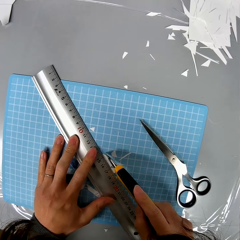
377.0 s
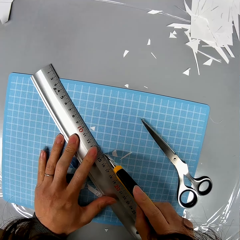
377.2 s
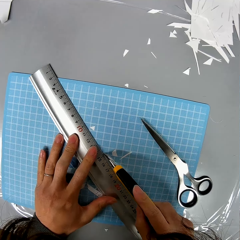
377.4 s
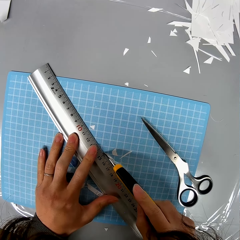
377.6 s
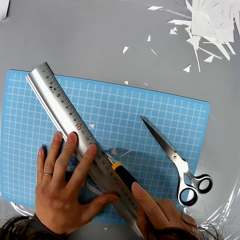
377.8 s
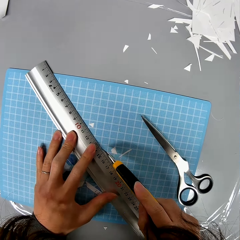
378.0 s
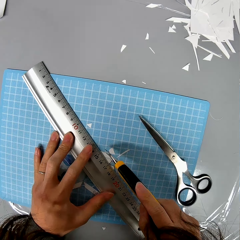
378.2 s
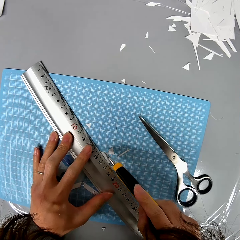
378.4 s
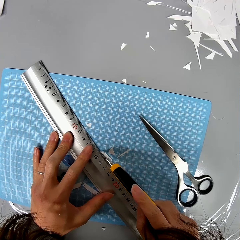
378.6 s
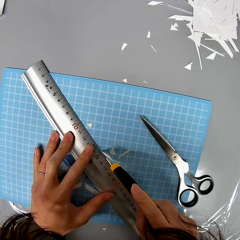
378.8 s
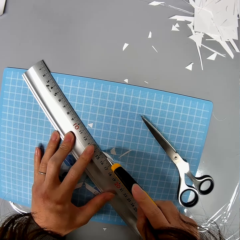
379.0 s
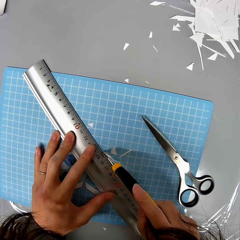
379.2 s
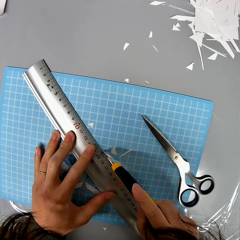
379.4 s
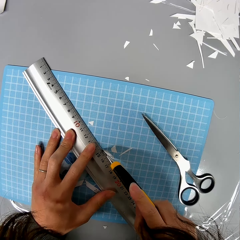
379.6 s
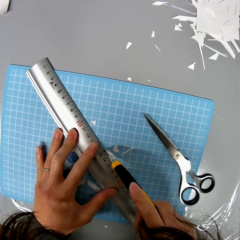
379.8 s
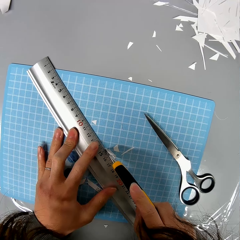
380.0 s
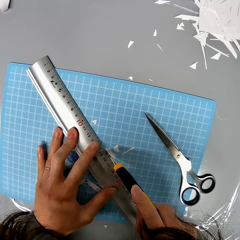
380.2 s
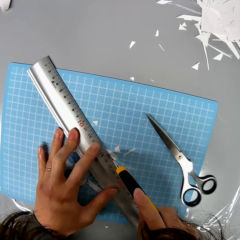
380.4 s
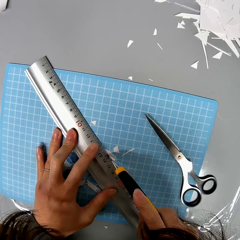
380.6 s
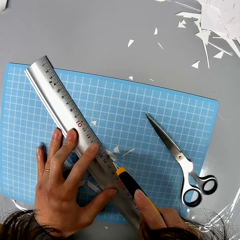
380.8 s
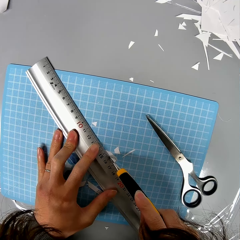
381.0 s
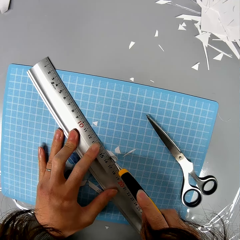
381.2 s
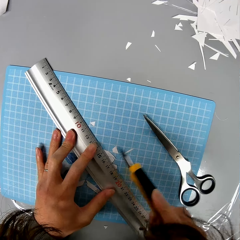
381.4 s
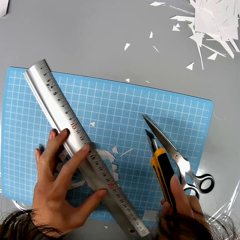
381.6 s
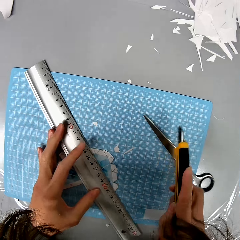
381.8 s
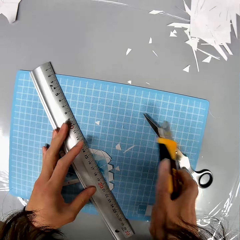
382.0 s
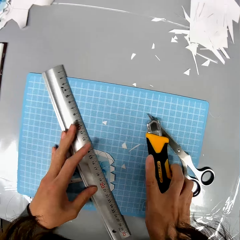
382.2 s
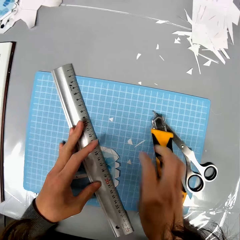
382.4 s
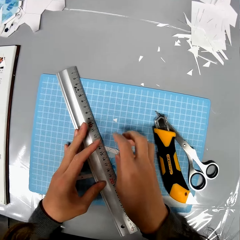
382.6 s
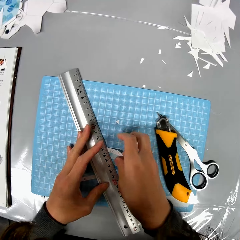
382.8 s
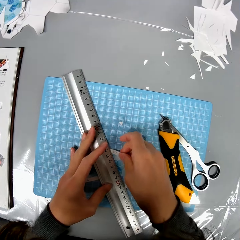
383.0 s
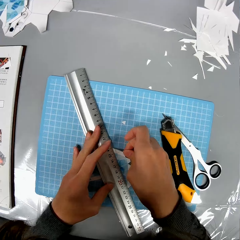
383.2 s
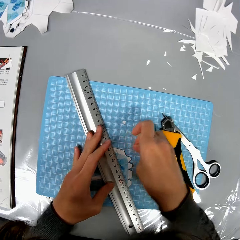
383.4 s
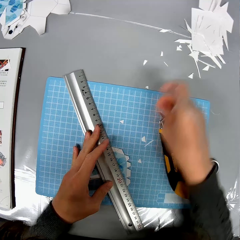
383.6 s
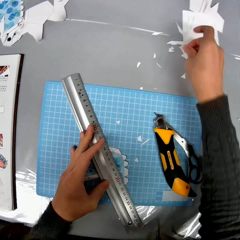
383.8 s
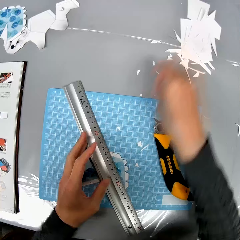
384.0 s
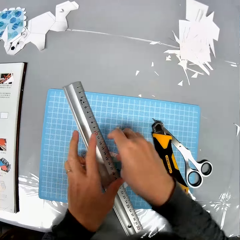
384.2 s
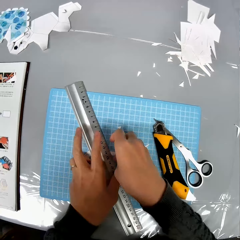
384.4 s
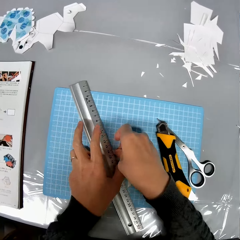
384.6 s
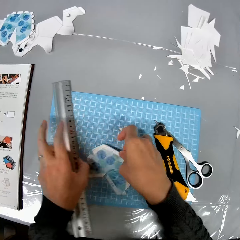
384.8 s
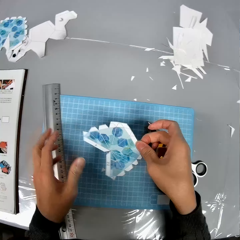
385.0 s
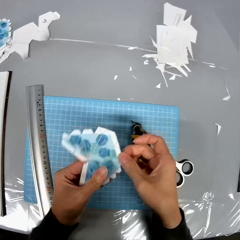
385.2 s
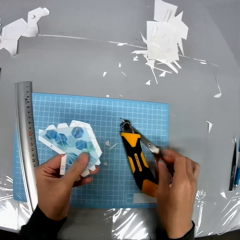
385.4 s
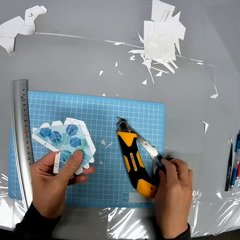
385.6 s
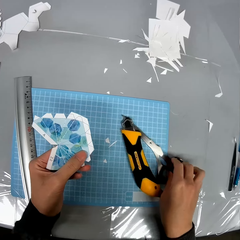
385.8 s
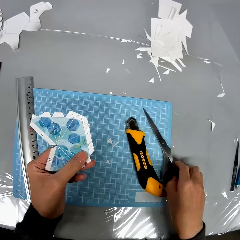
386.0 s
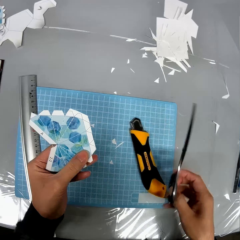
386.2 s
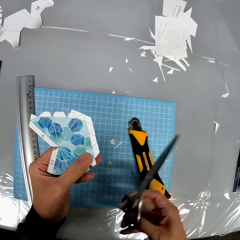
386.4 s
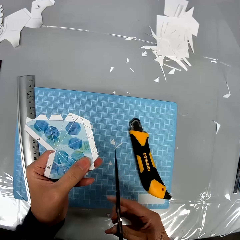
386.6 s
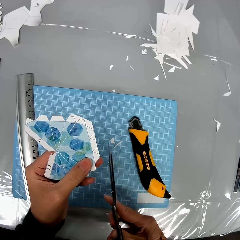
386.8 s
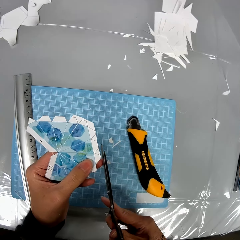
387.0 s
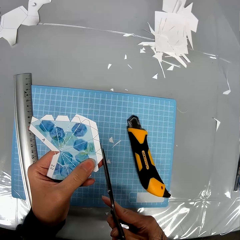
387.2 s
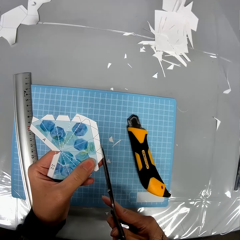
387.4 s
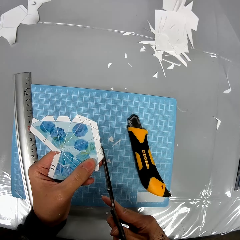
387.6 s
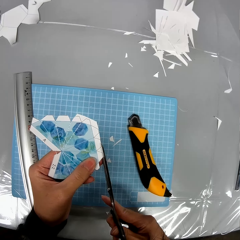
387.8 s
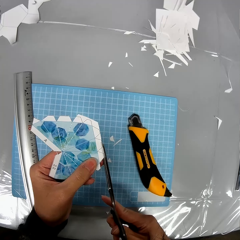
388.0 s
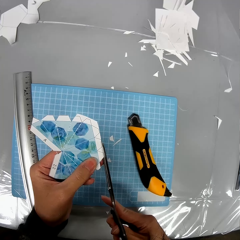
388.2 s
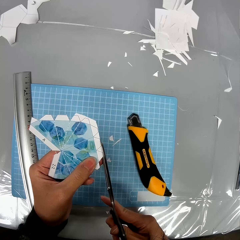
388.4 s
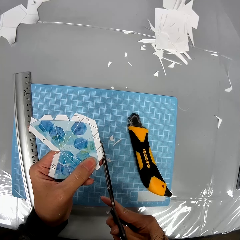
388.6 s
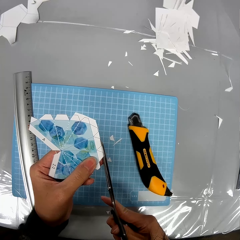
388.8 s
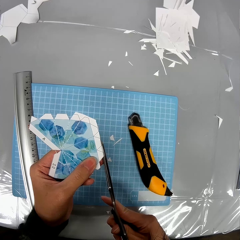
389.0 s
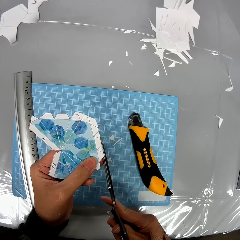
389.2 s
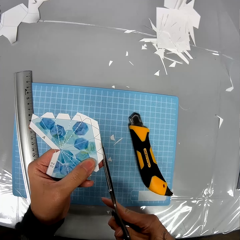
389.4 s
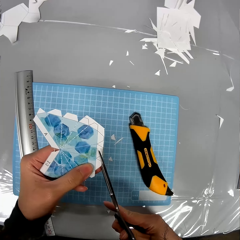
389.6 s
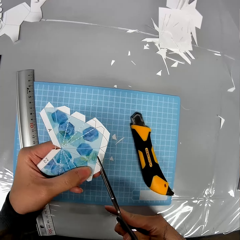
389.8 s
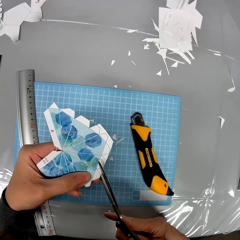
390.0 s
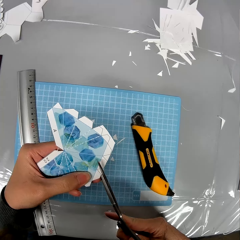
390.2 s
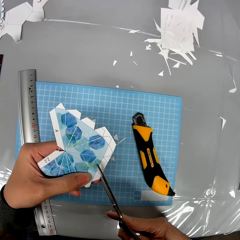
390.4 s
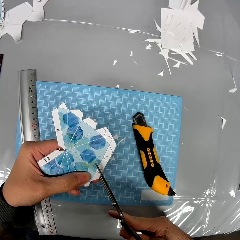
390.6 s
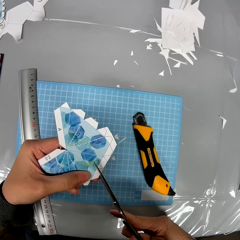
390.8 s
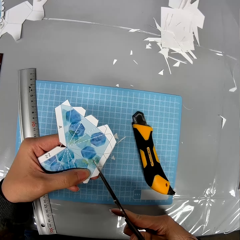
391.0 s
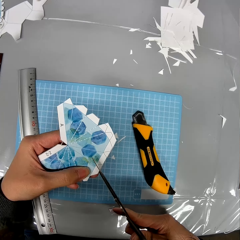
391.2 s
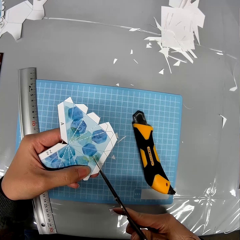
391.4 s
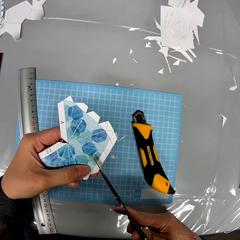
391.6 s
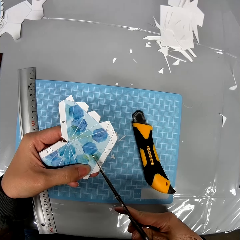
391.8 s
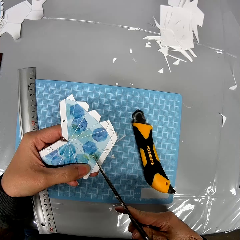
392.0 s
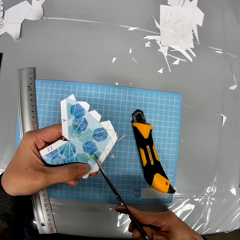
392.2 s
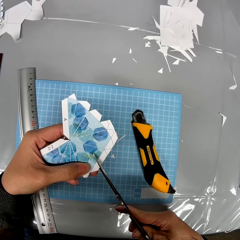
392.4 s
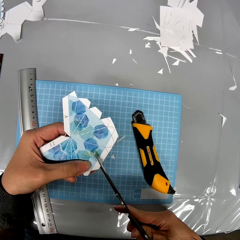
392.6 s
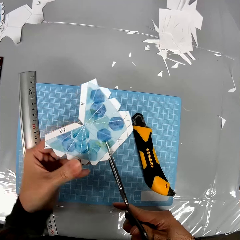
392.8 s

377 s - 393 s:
The camera wearer shapes the edge of the paper design with the use of the ruler and a cutter. They drop the cutter on the table. They detach a tiny paper from the paper design and drop the tiny paper on the table. They pick up the paper design from the table and pick up the scissors from the table. They shape the edge of the paper design with the scissors.

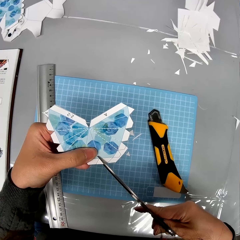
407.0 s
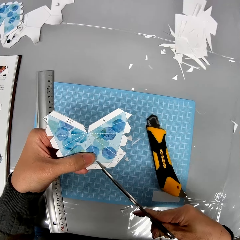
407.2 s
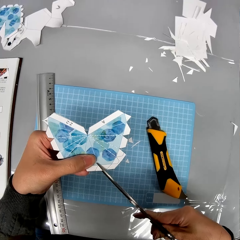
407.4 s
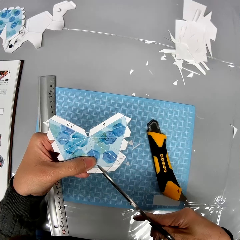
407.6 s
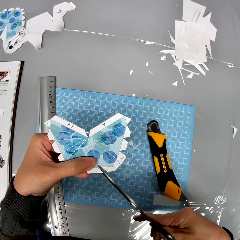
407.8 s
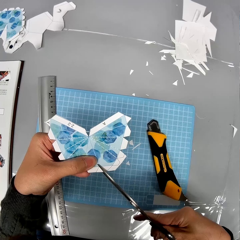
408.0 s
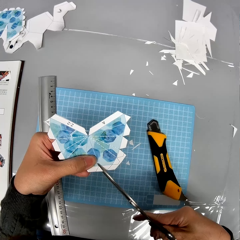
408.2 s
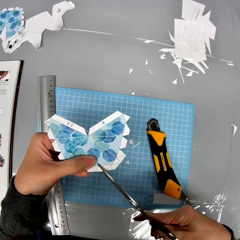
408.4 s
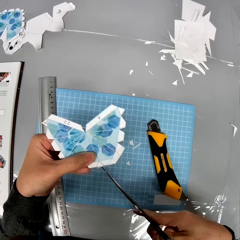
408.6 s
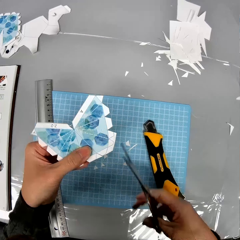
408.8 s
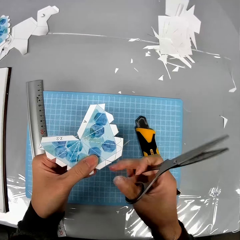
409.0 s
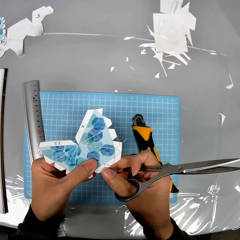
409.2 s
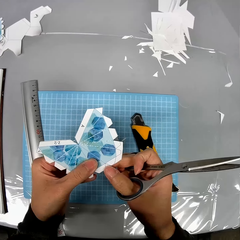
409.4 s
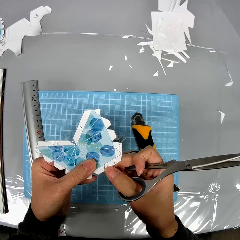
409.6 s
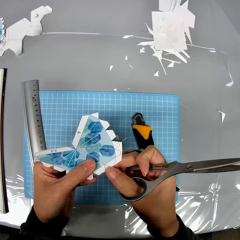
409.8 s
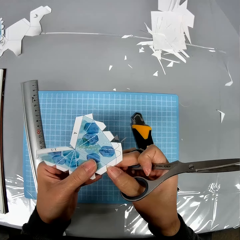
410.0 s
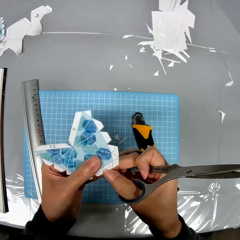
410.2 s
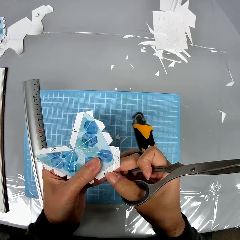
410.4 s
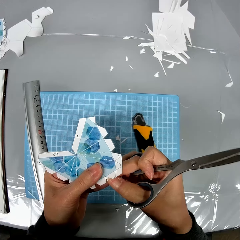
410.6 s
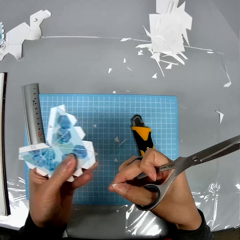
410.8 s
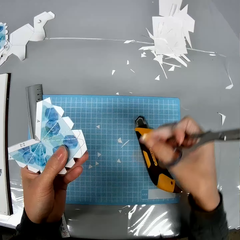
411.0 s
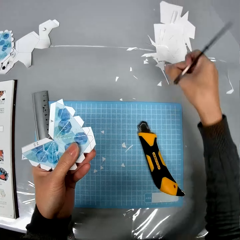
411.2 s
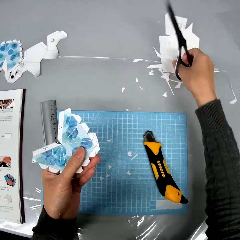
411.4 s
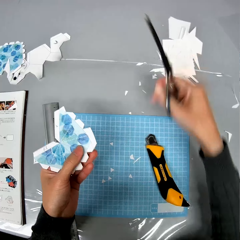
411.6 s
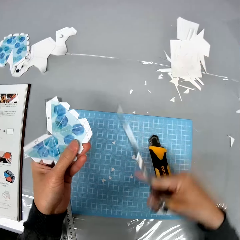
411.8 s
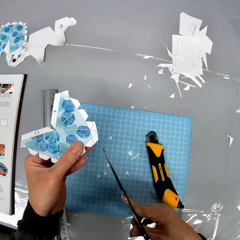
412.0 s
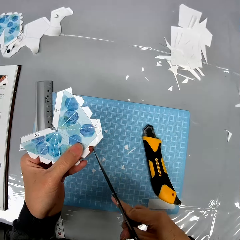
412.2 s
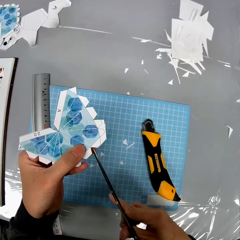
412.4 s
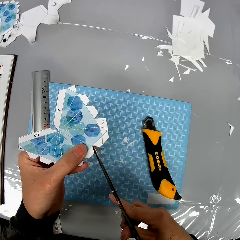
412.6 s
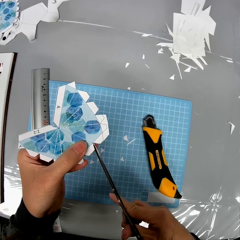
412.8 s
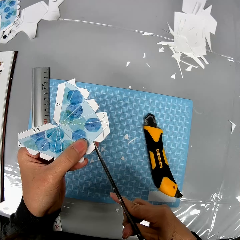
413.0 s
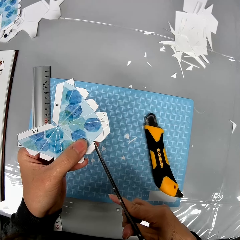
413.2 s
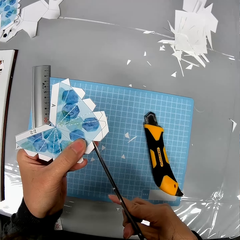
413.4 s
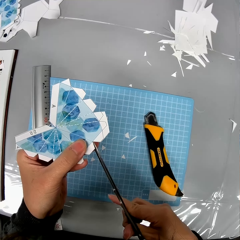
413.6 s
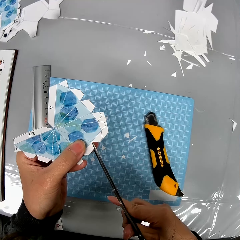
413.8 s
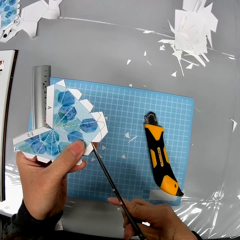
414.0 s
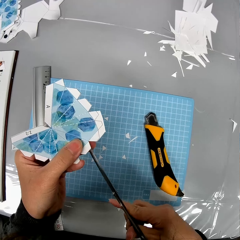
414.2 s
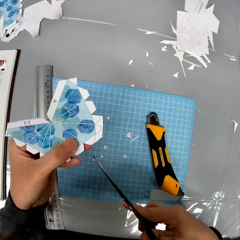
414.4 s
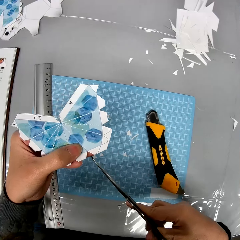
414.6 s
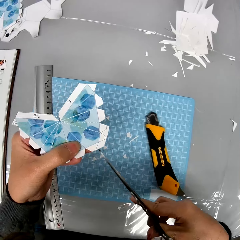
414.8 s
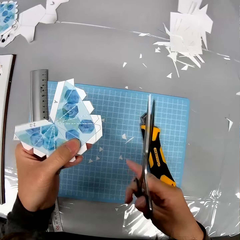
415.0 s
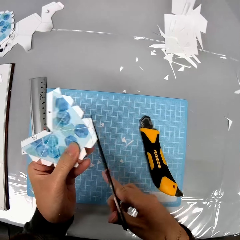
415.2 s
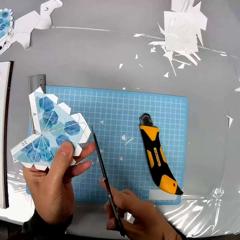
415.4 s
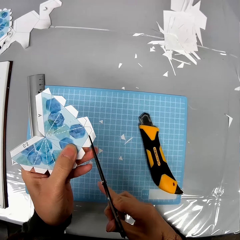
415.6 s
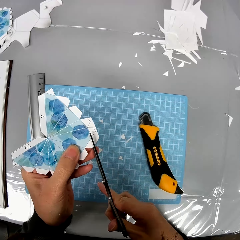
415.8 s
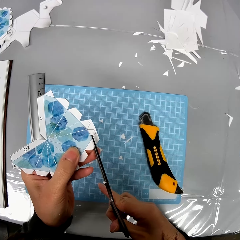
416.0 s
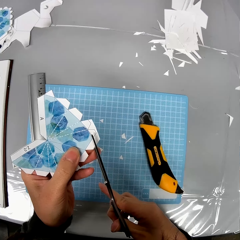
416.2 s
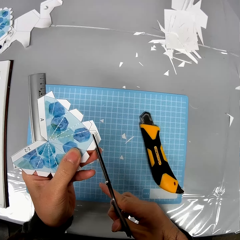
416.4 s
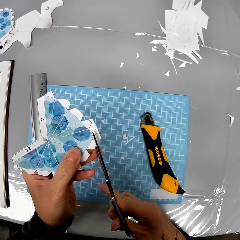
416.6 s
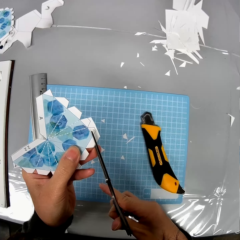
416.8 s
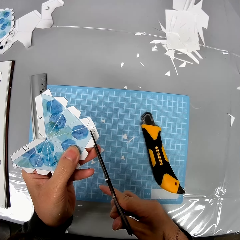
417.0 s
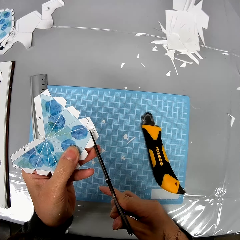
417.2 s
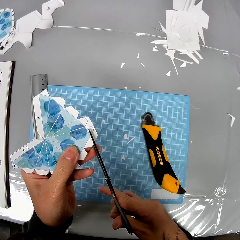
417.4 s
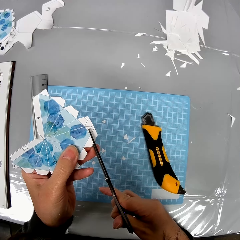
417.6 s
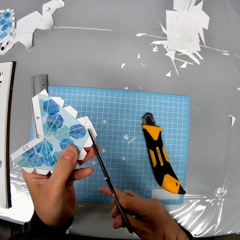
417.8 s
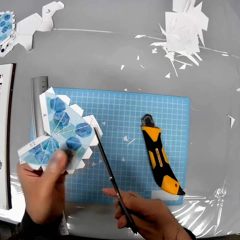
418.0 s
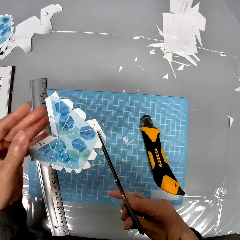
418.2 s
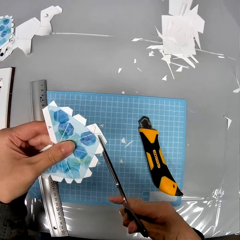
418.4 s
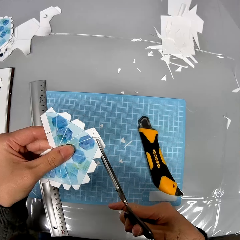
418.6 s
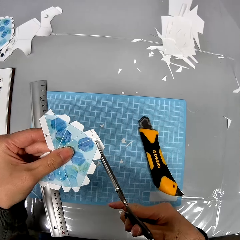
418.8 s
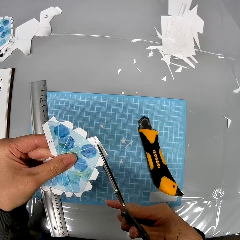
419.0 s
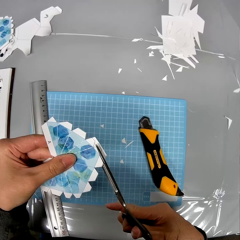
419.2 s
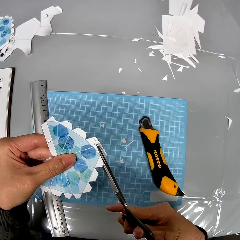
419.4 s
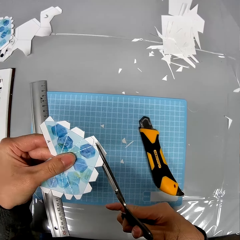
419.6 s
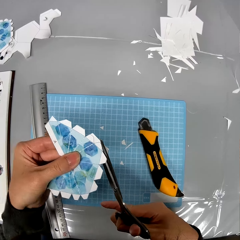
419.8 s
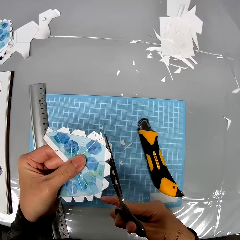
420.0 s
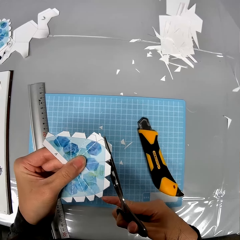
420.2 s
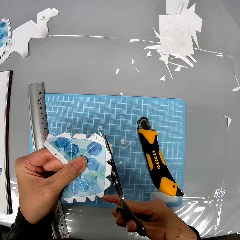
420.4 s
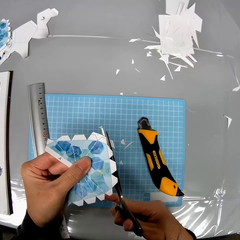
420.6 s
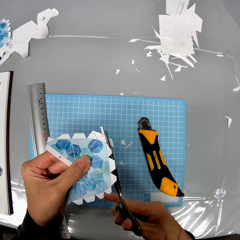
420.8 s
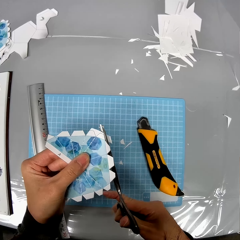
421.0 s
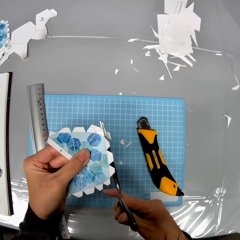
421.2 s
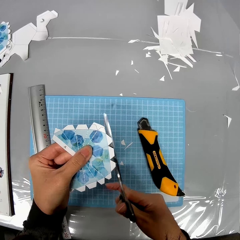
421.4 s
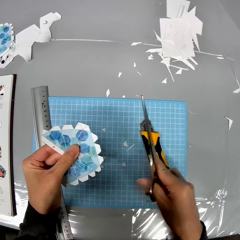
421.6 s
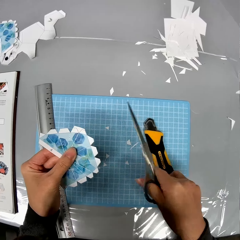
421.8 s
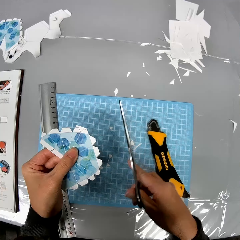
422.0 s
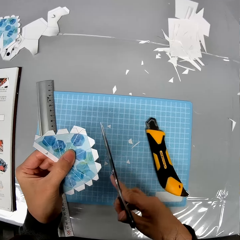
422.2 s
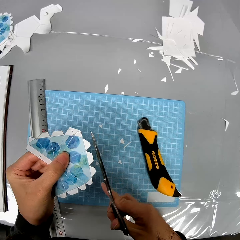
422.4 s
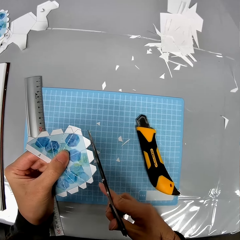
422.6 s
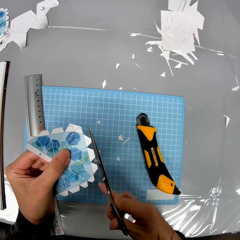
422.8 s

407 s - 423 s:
The camera wearer detaches a tiny paper from the paper design. They drop the tiny paper on the table. They shape the edge of the paper design with the scissors.
